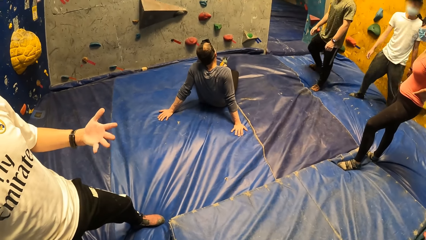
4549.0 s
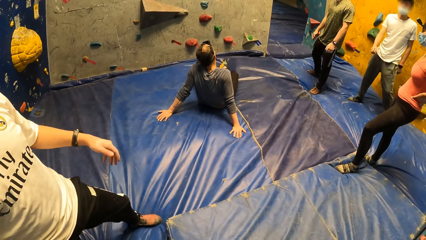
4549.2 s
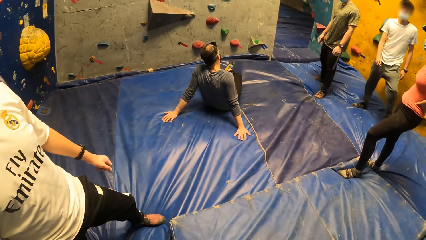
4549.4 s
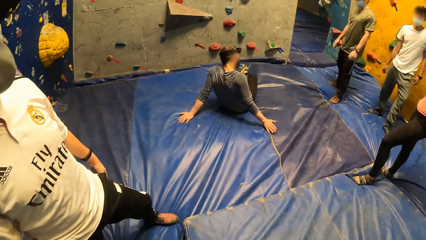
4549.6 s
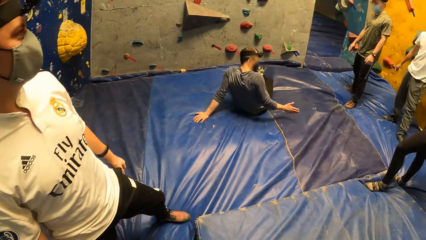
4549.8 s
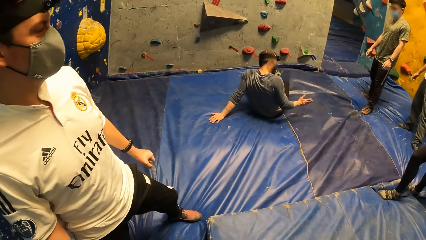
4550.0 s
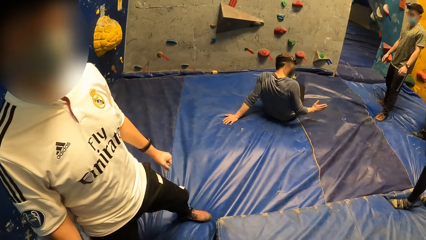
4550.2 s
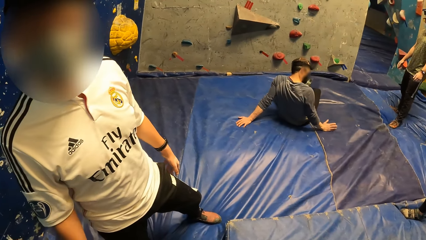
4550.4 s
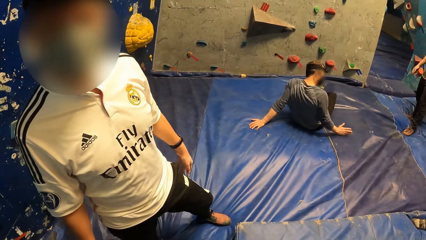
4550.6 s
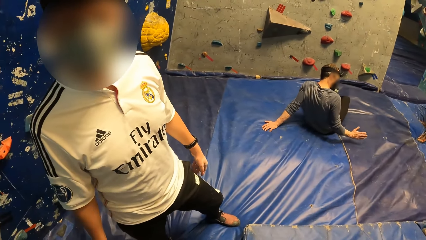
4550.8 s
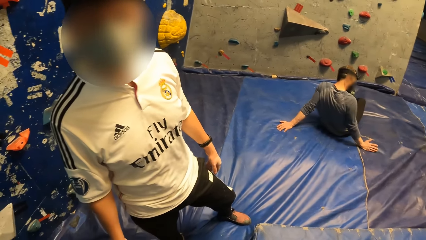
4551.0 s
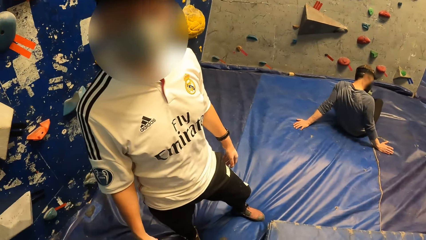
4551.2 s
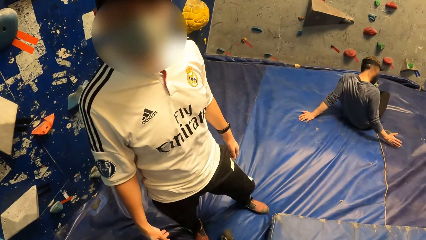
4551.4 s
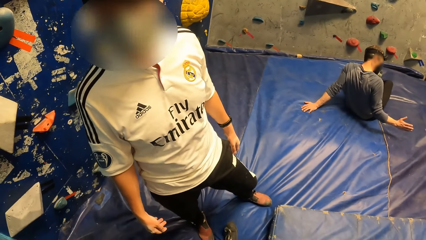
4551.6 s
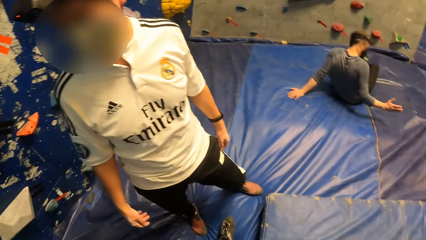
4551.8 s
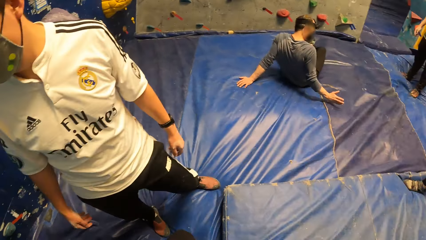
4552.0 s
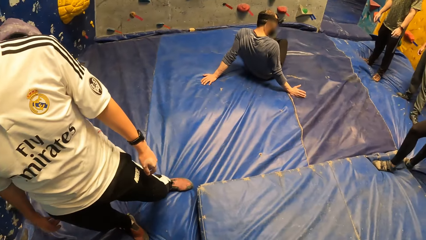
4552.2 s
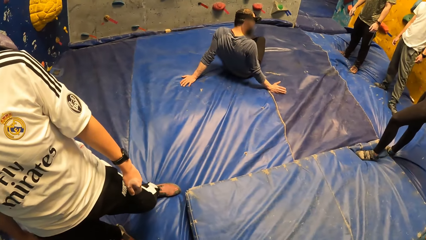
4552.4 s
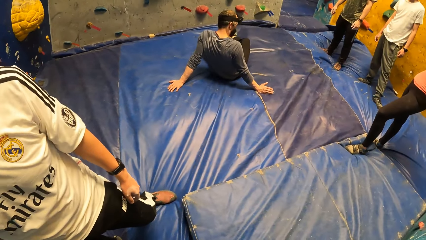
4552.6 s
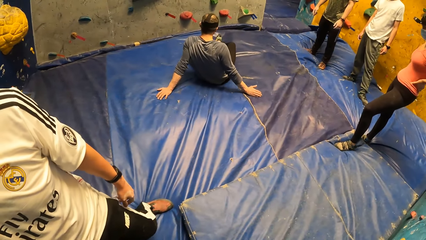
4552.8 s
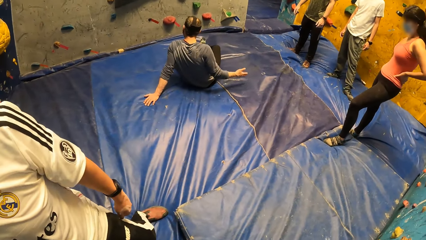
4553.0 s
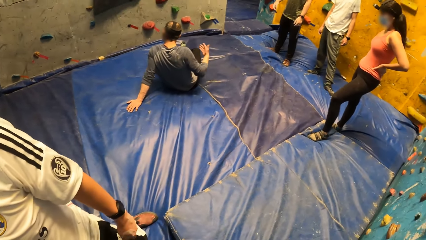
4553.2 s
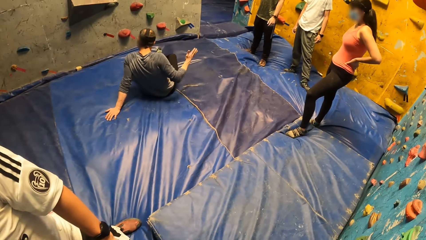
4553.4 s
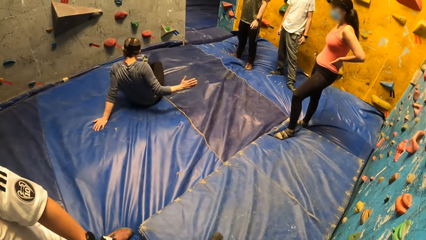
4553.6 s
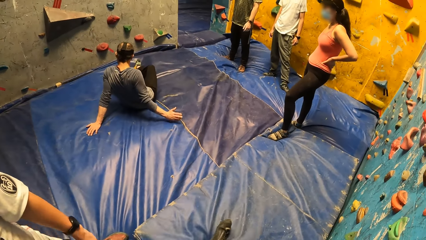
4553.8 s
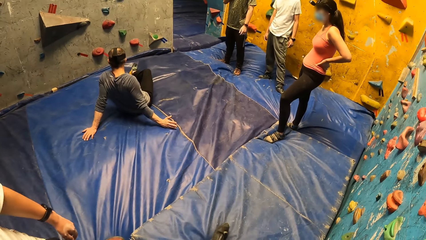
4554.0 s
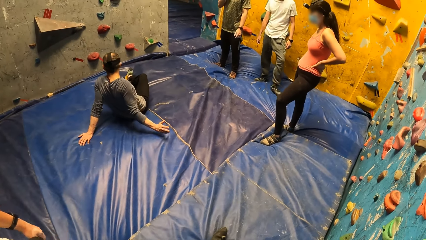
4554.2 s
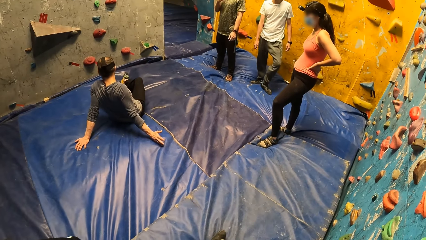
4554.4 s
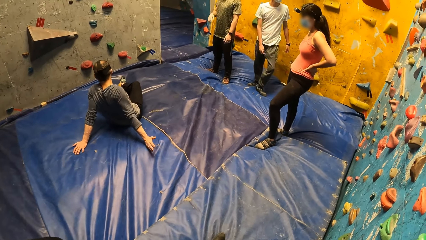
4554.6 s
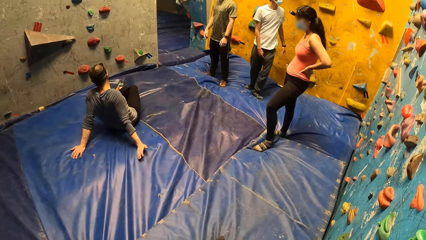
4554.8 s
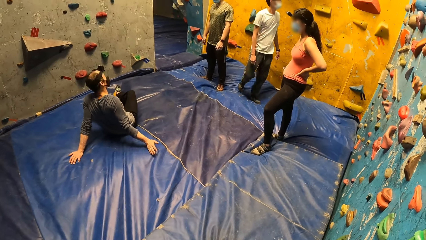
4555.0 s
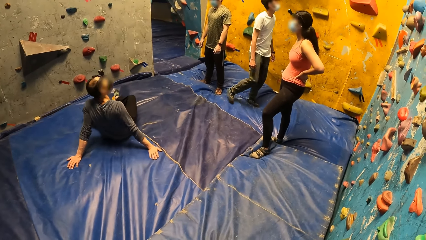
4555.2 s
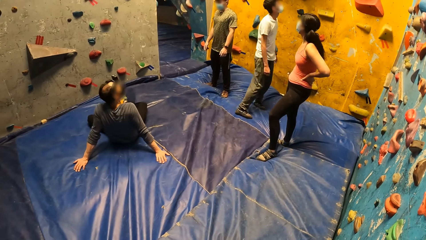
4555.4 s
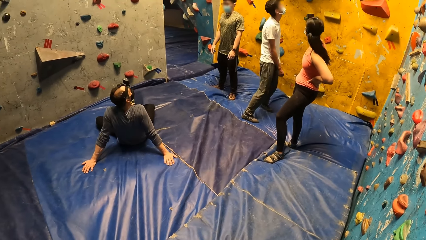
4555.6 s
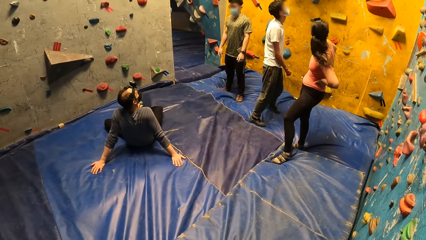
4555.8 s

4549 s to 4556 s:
The camera wearer interacts with the man.

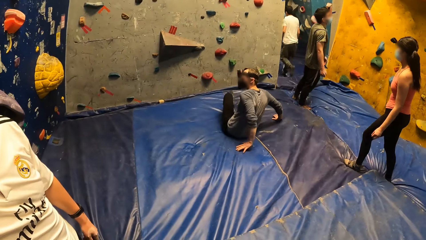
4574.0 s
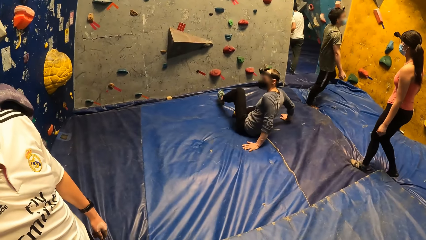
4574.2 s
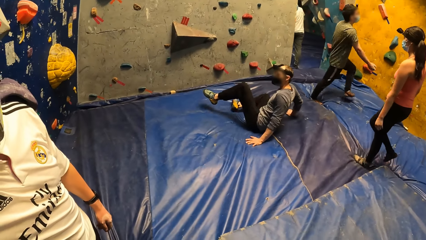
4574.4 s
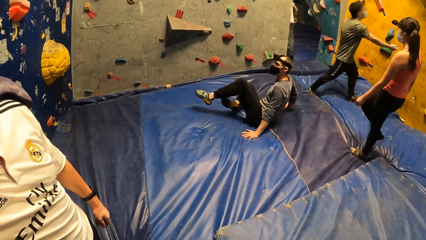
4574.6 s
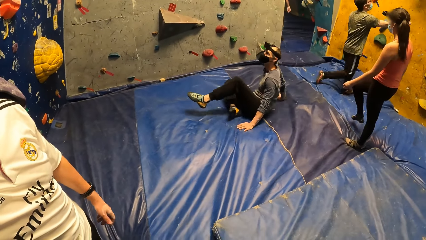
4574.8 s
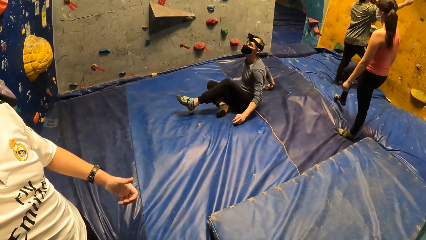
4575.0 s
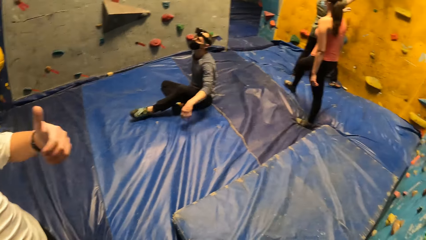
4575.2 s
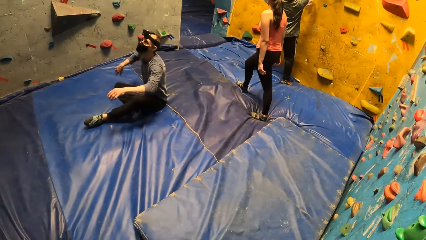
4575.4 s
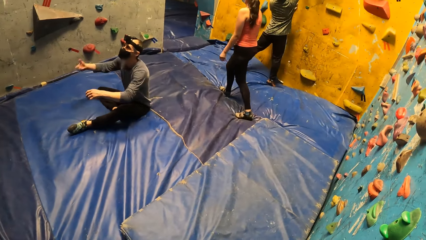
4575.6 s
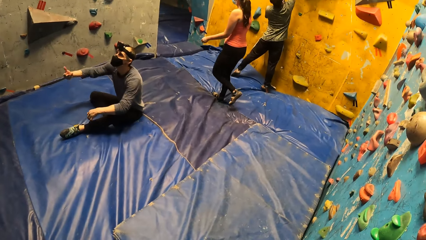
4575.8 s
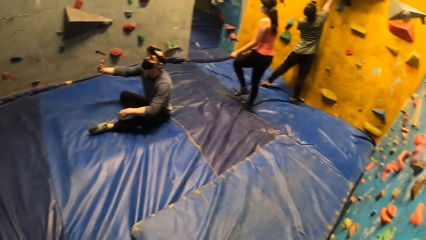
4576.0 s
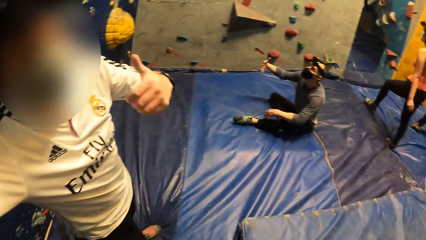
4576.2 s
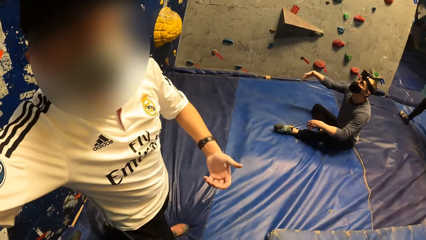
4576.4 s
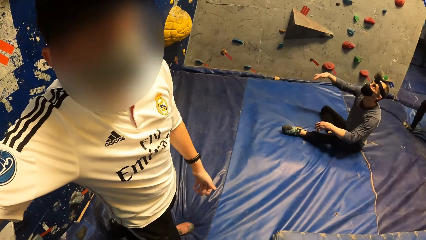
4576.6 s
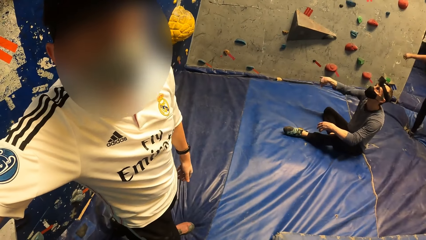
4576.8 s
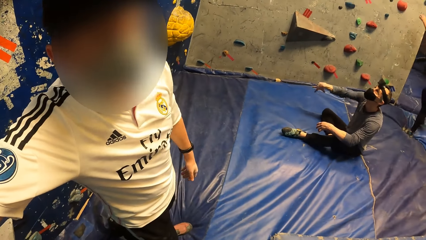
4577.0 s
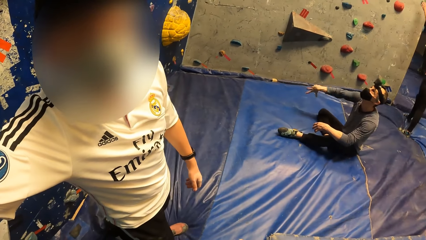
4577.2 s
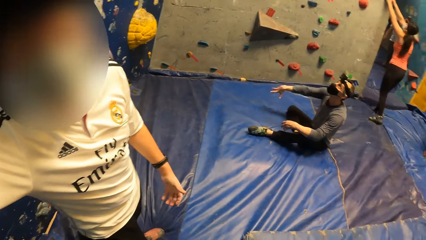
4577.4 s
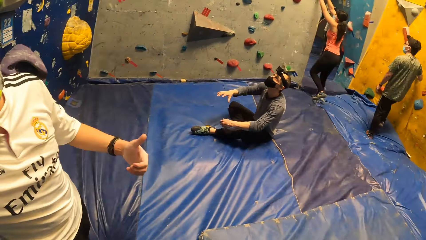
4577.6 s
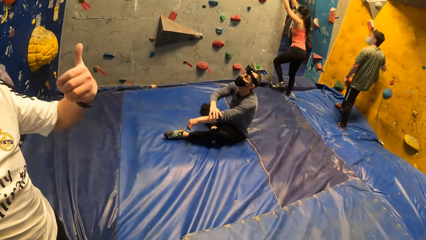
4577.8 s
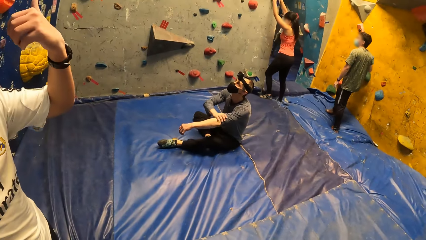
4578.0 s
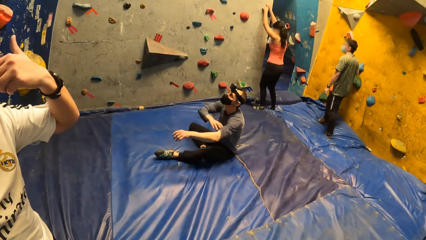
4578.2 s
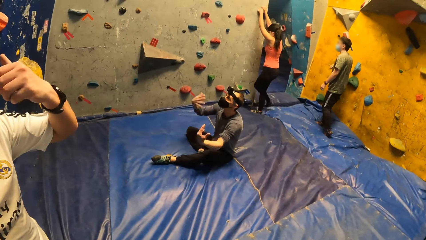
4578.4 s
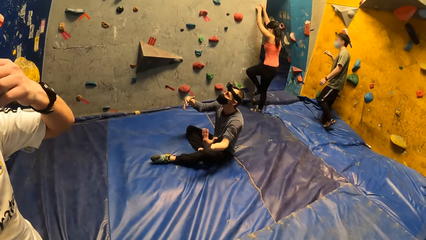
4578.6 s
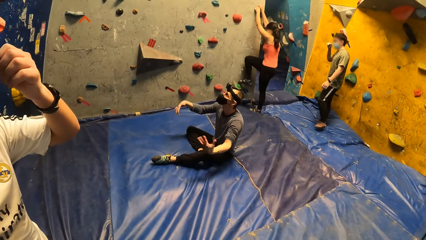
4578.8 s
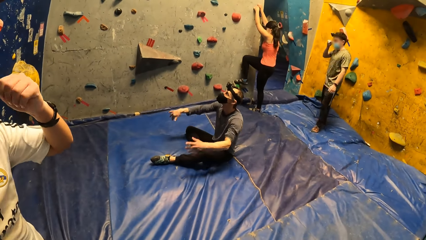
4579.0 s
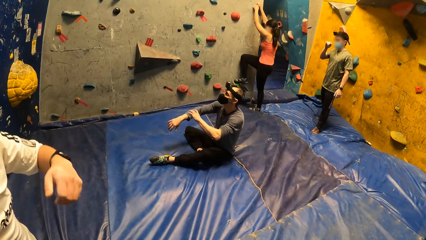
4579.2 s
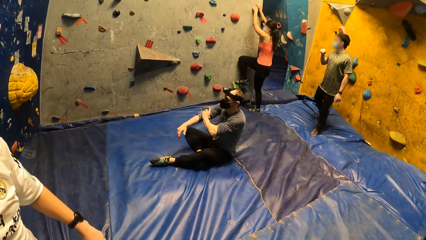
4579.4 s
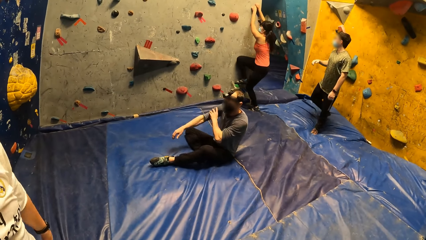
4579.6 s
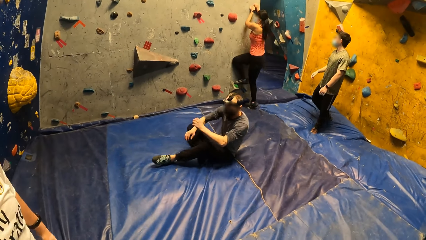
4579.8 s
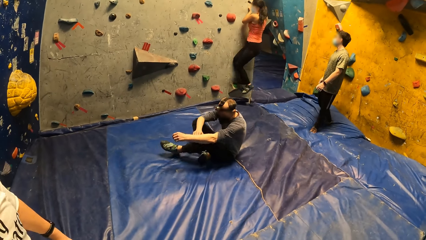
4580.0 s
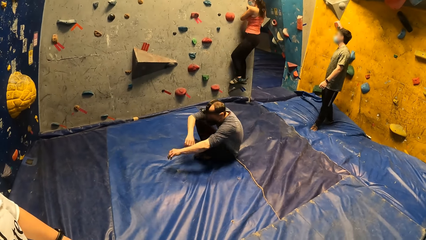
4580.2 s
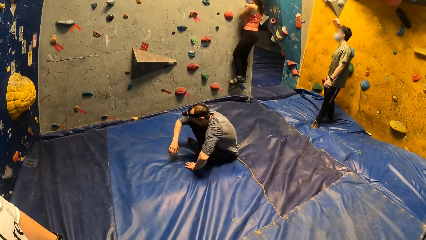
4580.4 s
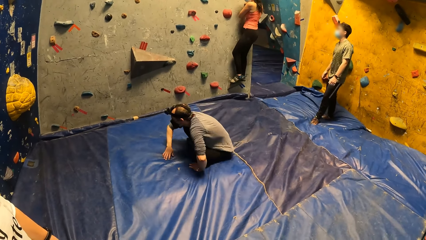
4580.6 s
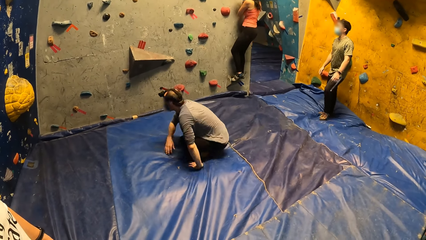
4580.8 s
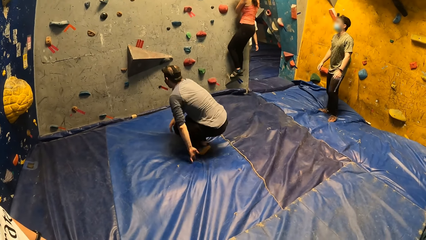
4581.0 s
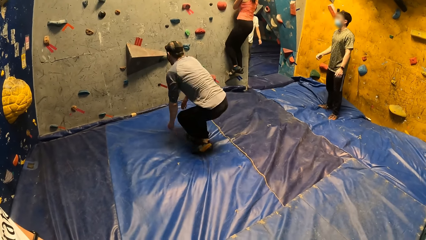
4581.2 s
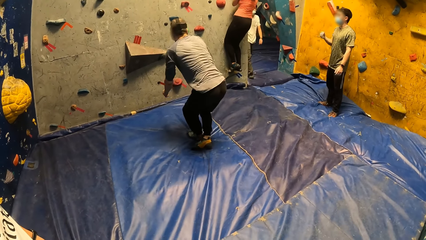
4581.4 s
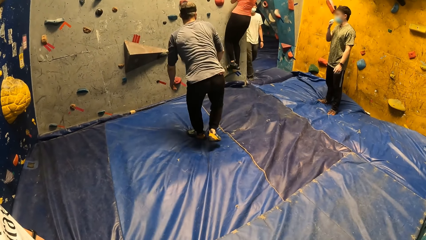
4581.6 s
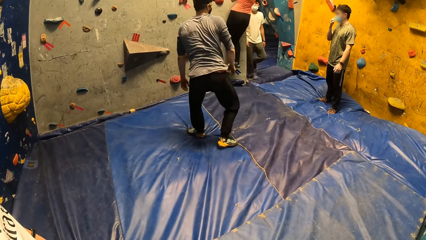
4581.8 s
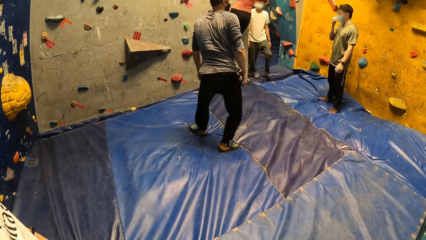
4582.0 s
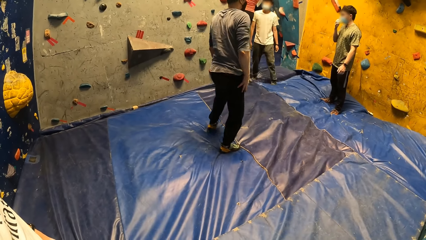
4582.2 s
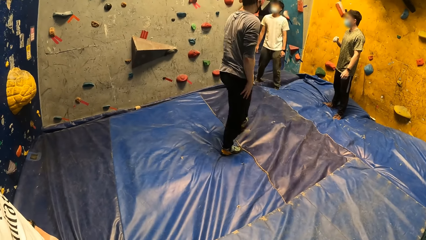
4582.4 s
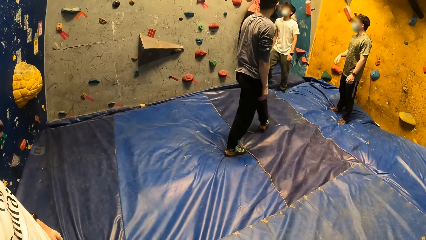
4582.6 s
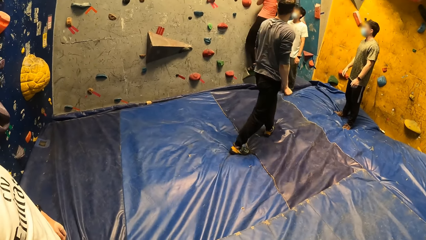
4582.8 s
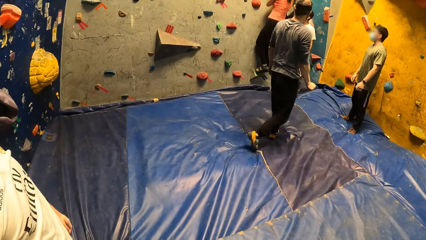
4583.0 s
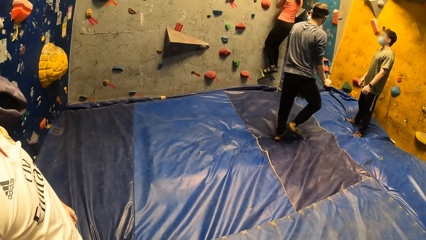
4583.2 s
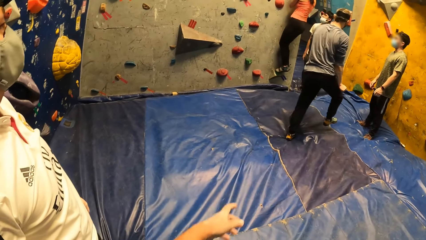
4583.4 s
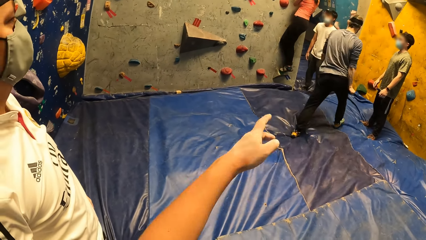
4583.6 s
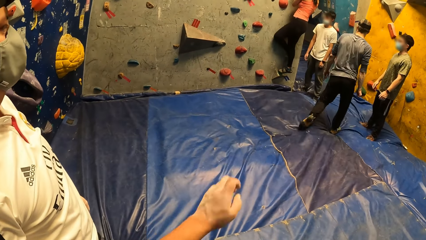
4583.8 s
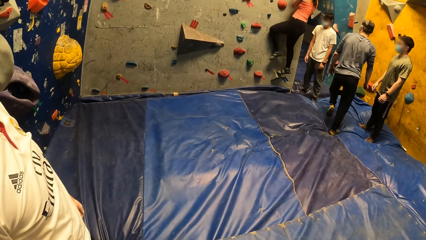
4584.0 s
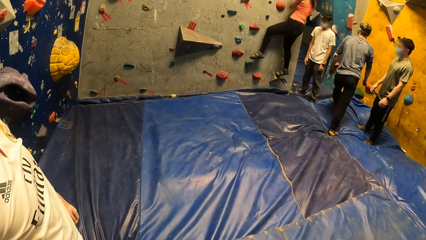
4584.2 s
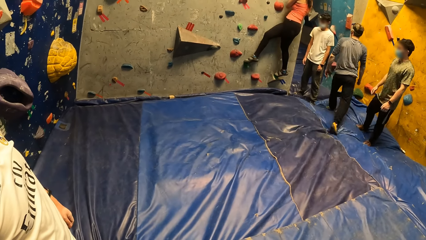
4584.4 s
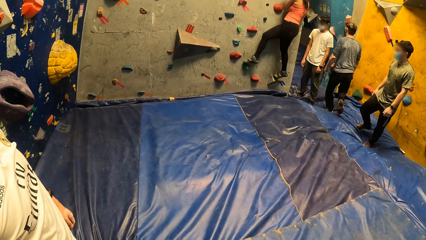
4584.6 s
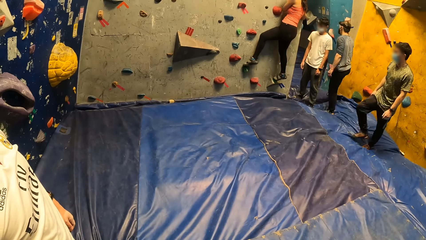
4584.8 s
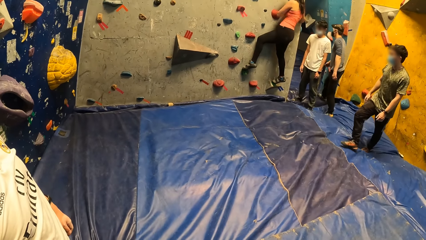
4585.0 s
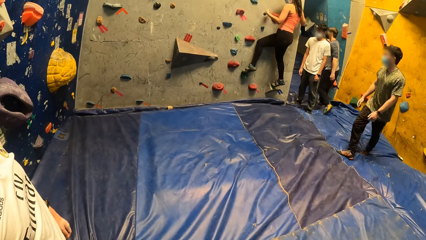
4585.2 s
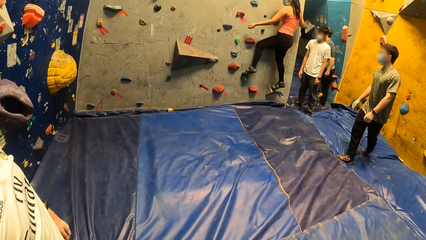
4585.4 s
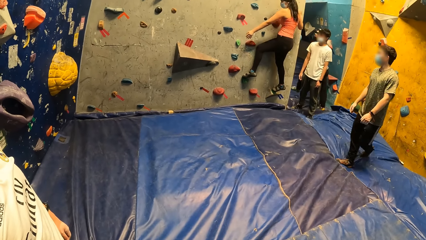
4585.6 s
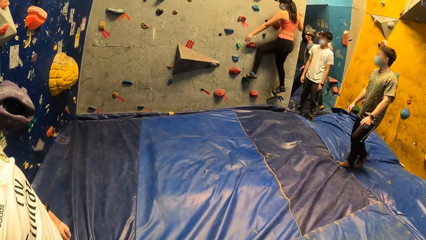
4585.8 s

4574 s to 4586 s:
The man shakes his hands. The camera wearer interacts with another man. A lady climbs the wall. The first man stands from the floor.
